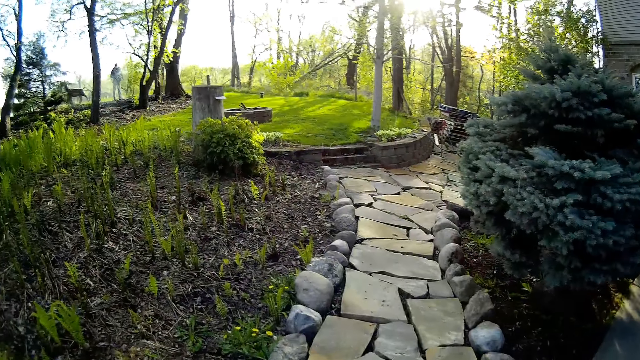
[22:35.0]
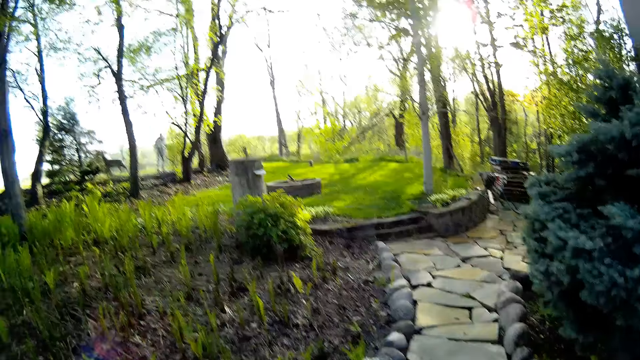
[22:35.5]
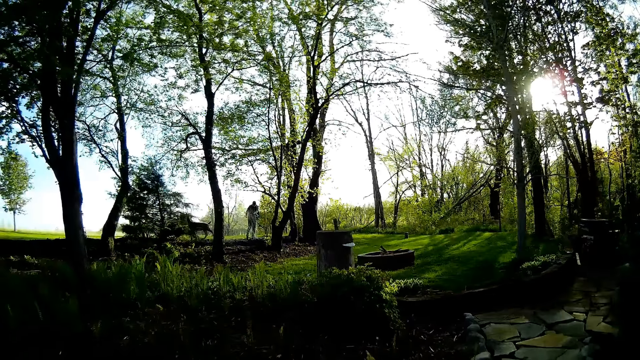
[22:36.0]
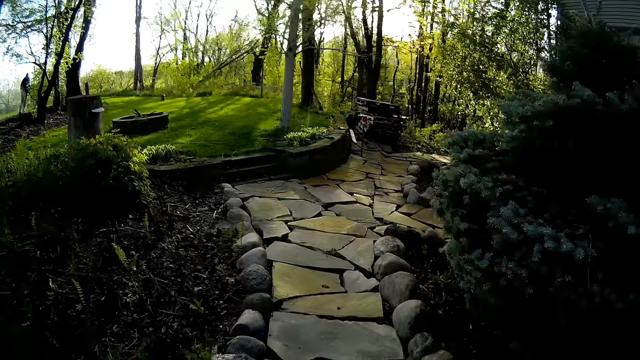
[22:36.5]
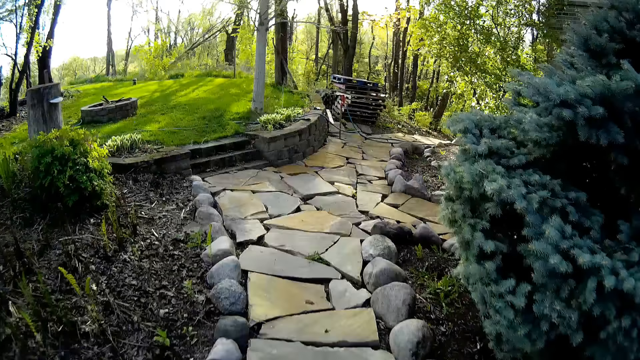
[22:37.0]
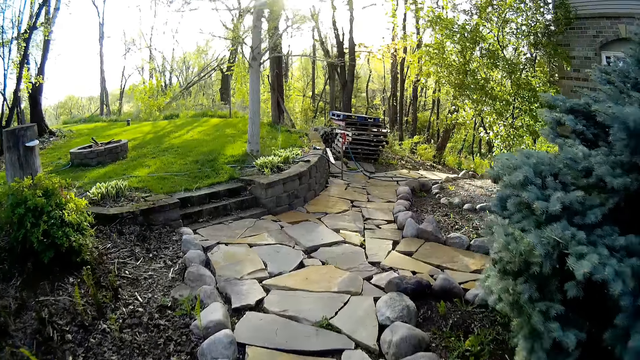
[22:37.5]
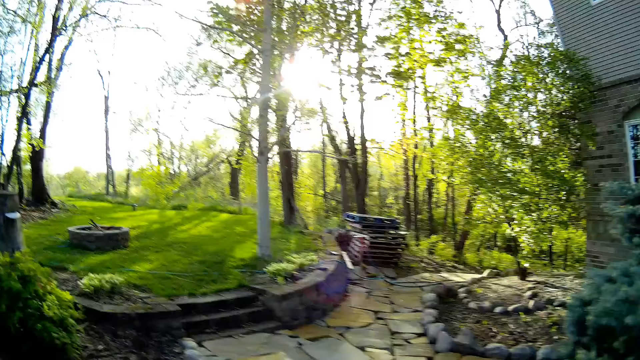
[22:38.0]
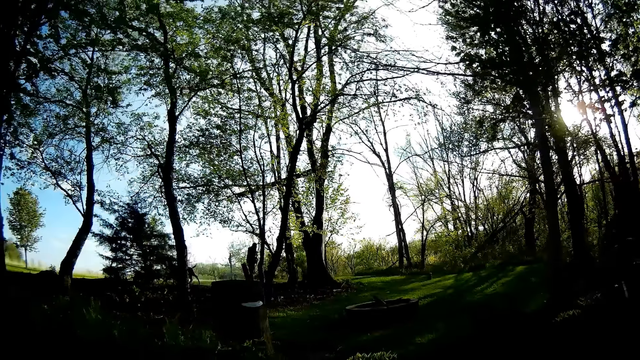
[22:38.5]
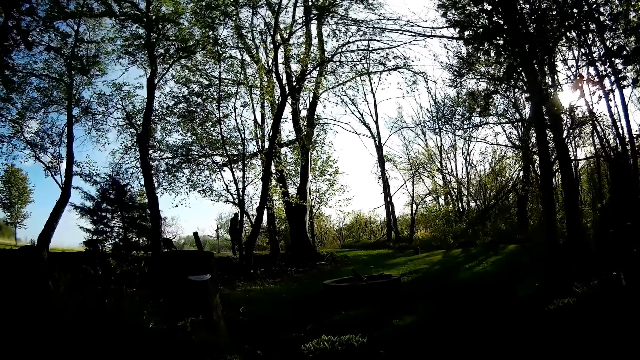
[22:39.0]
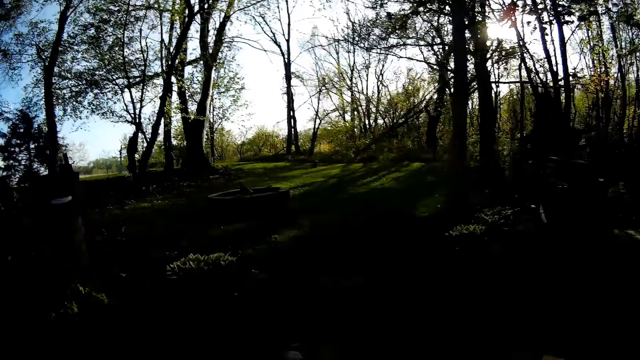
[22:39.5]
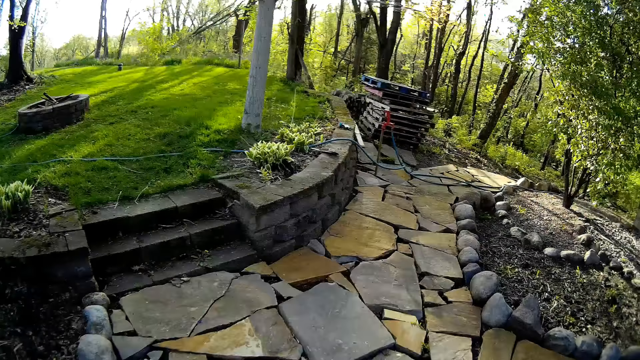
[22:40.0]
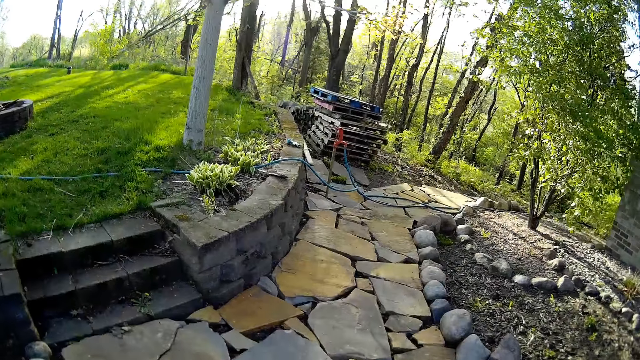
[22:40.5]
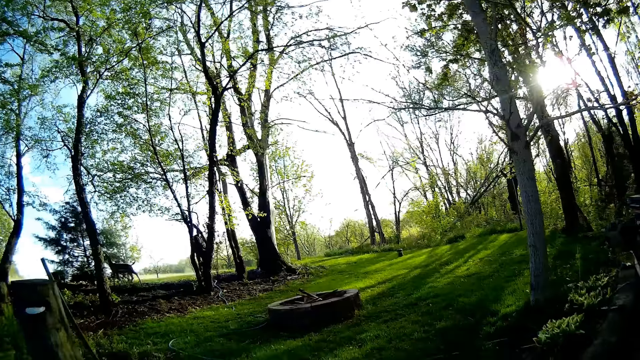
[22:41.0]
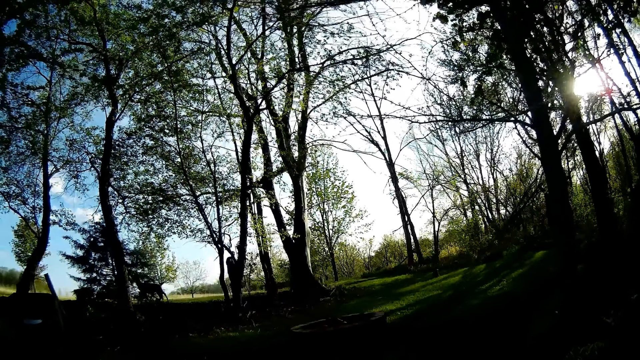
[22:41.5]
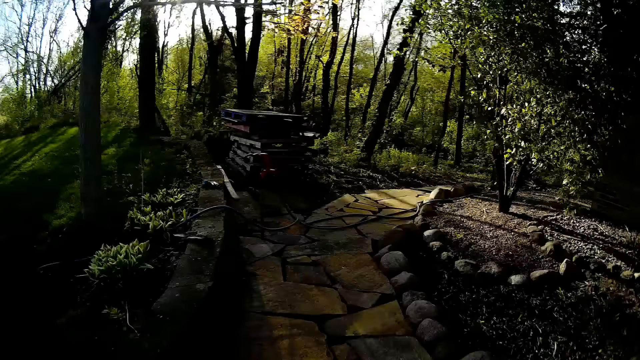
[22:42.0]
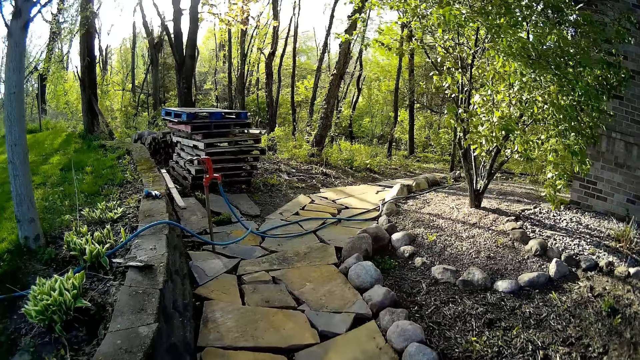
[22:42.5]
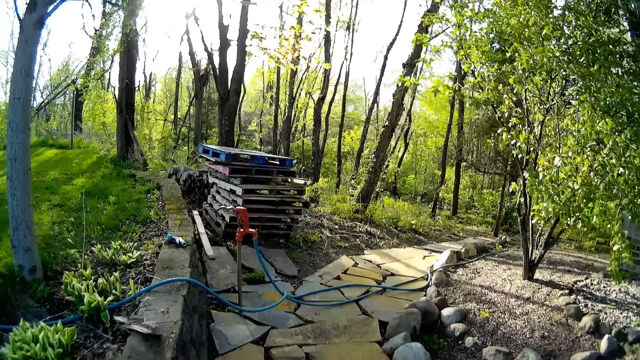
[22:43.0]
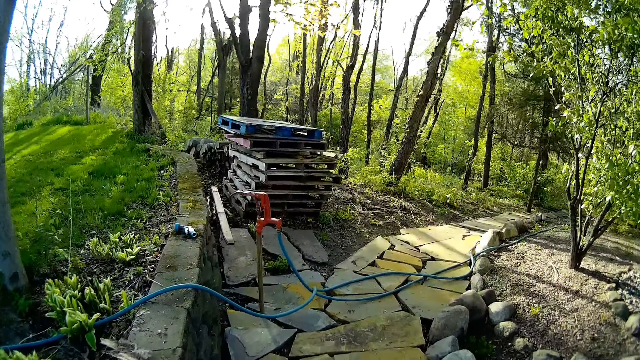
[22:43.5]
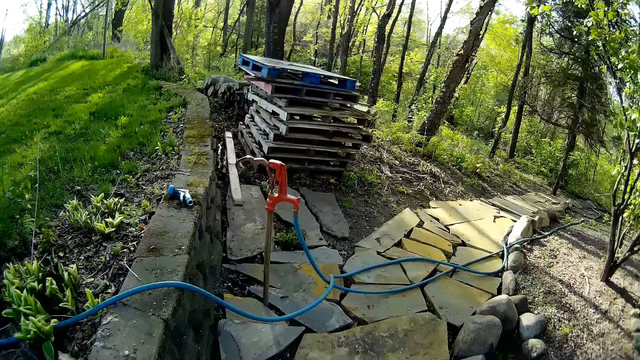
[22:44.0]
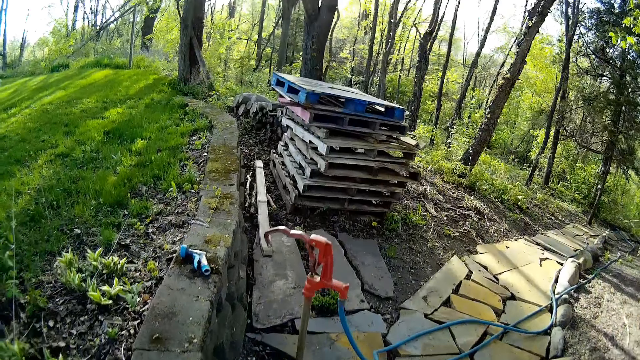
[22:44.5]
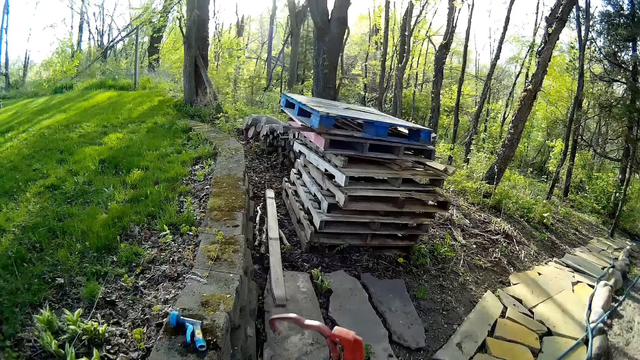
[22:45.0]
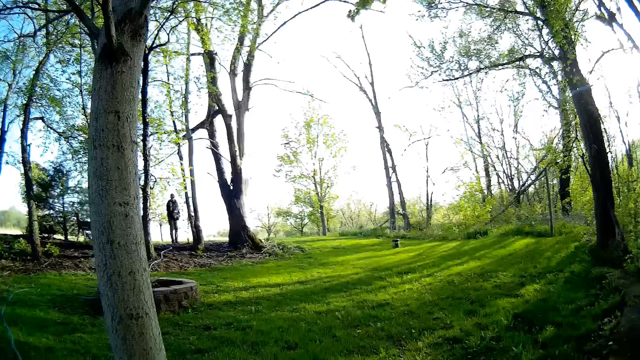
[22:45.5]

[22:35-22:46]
The camera wearer converses with the man. They walk towards a sprinkler.

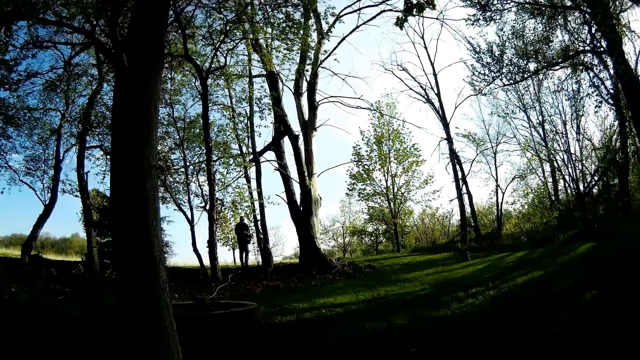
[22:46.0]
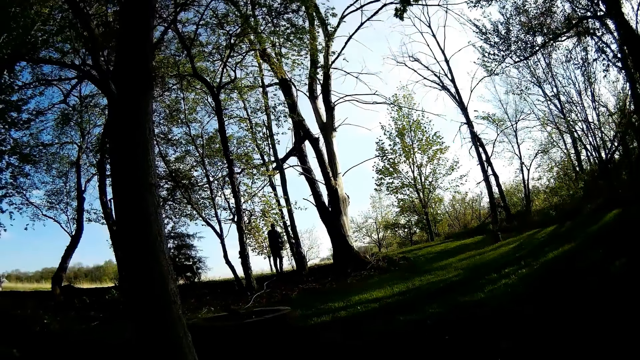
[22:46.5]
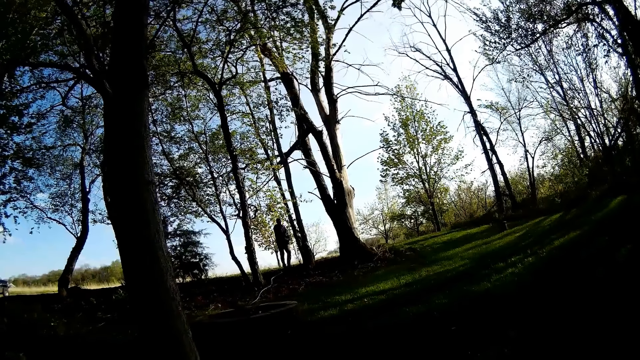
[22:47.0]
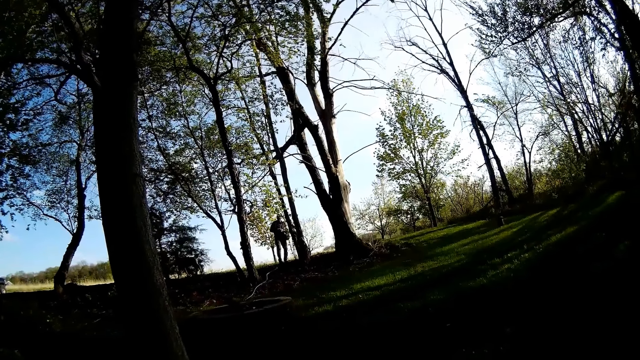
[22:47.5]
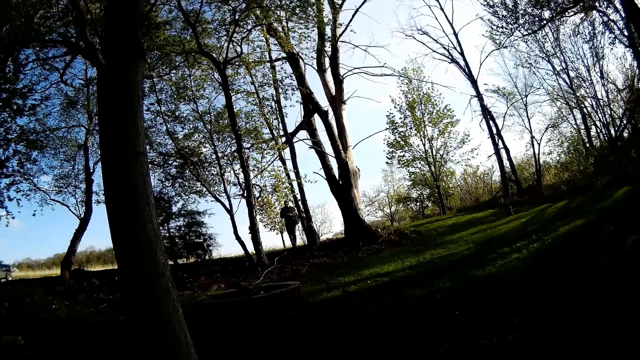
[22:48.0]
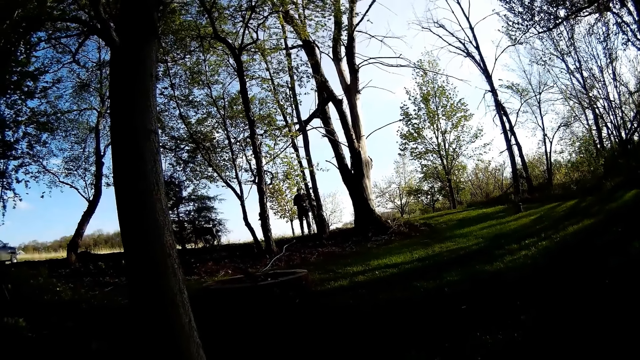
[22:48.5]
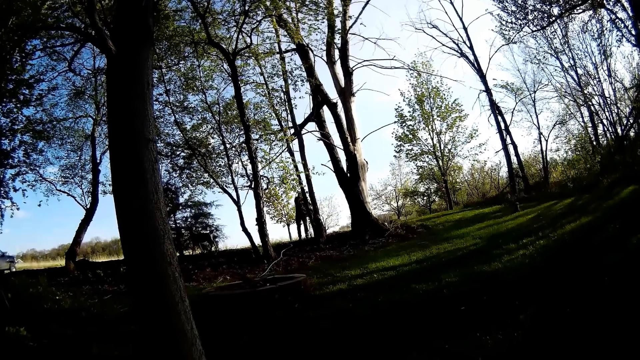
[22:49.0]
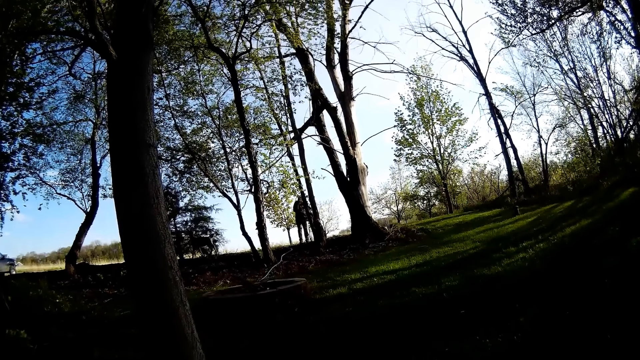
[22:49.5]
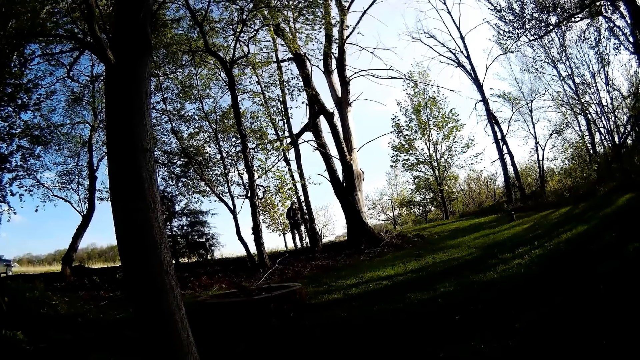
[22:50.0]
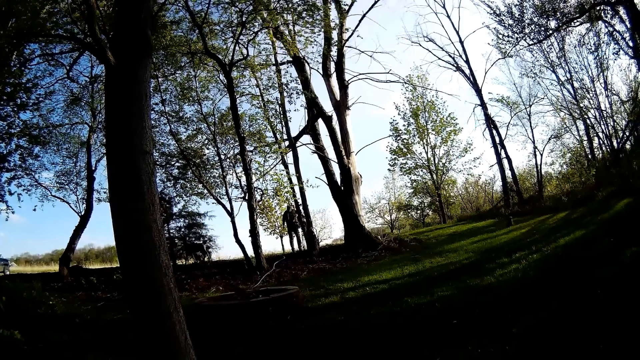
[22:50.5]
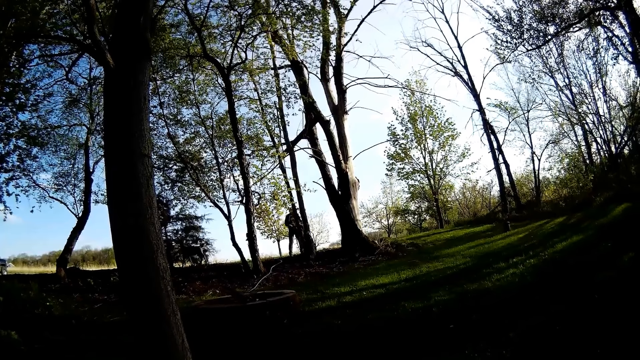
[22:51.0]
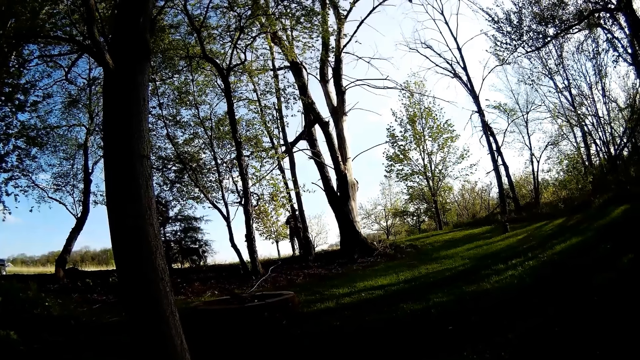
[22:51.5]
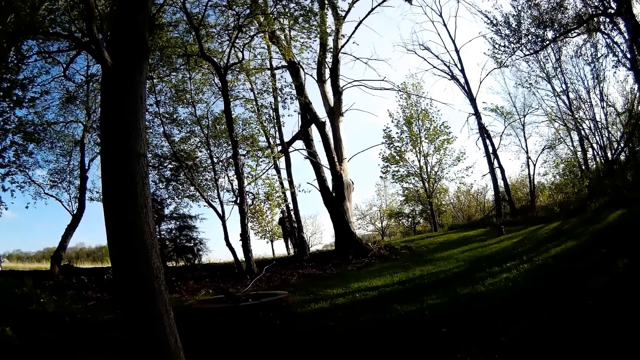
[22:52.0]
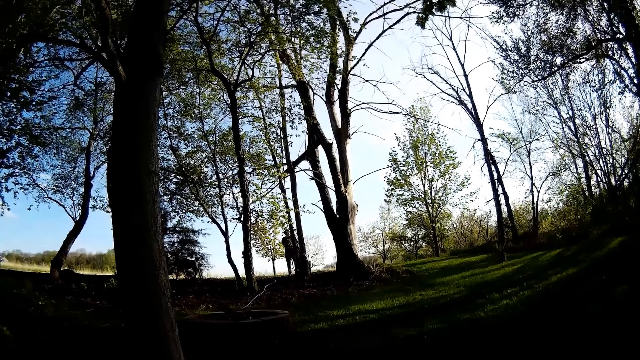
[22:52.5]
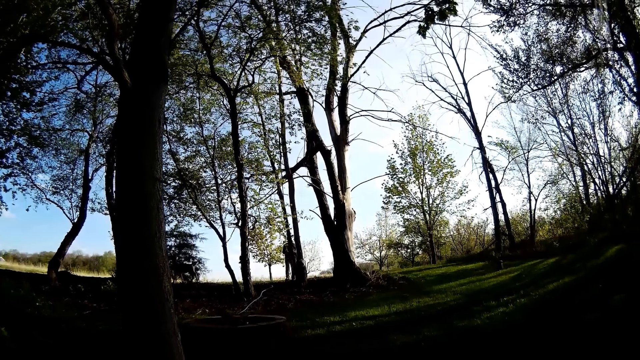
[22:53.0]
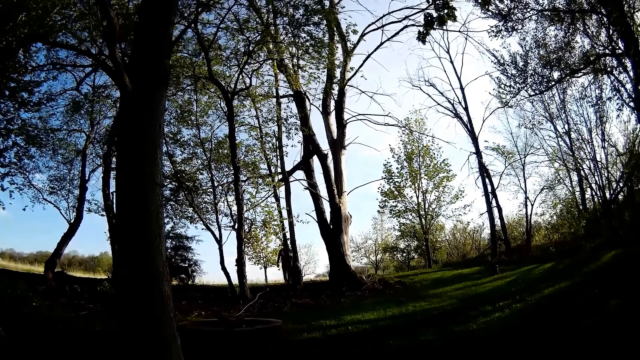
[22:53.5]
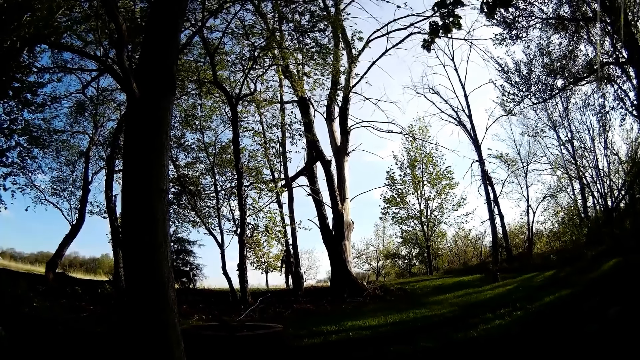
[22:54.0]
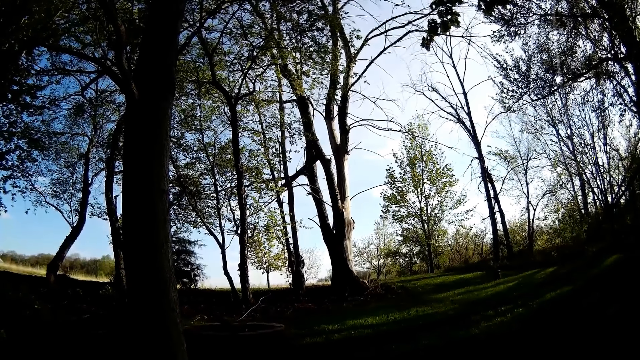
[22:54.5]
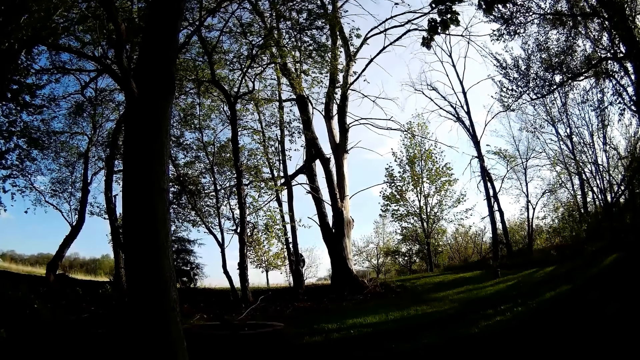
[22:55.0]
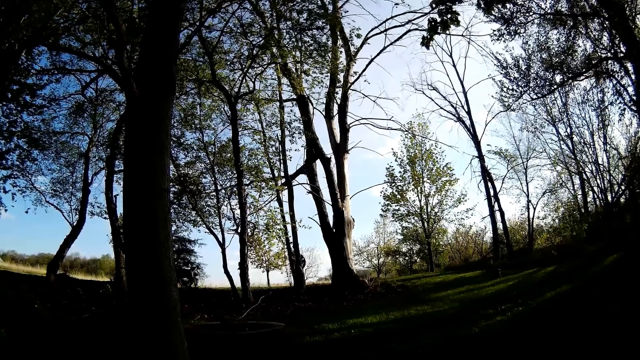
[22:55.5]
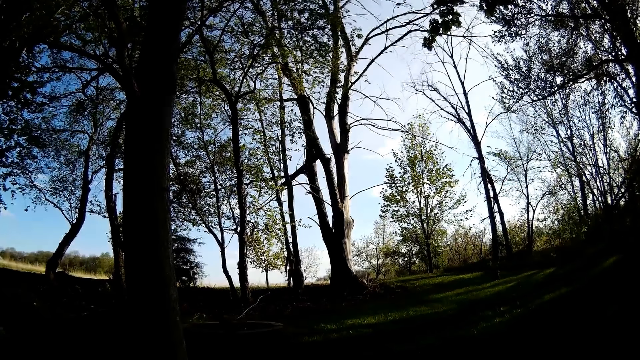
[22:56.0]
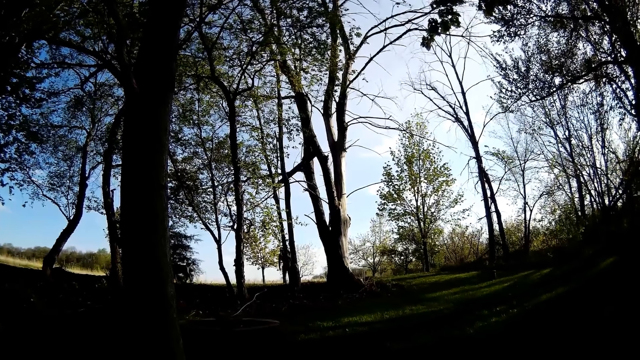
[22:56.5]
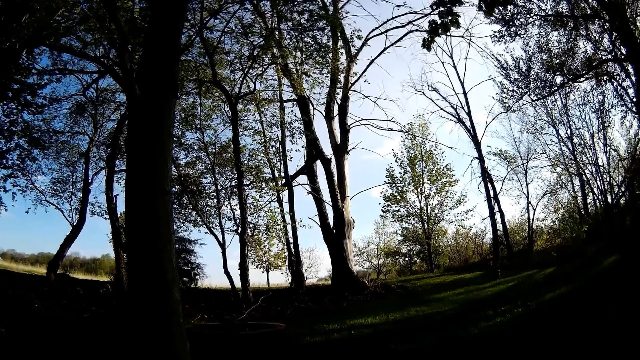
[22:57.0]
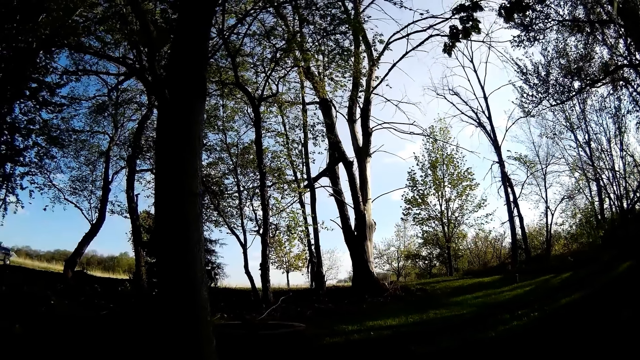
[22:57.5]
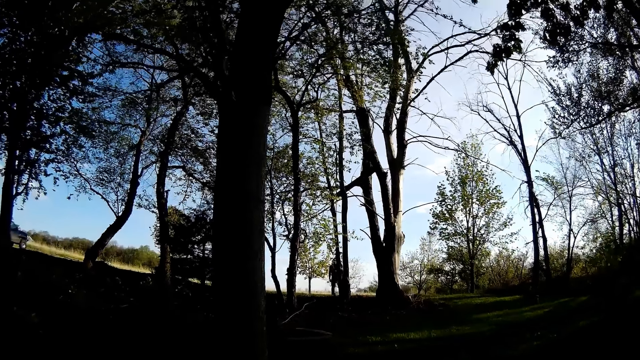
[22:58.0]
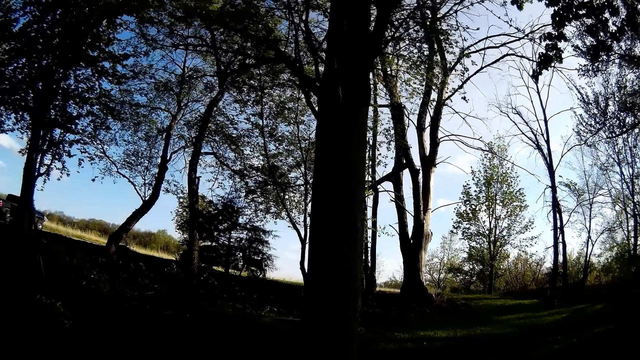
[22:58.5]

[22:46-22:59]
The man picks seeds in a tin. The man pours seeds on the ground with his right hand from a container in his left hand. The man plants seeds in the soil. The camera wearer converses with the man. The man plants seeds in the soil.
